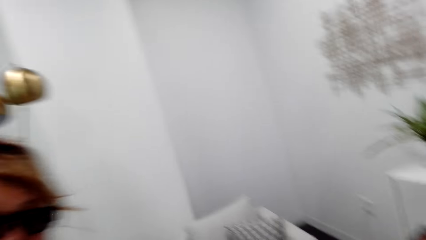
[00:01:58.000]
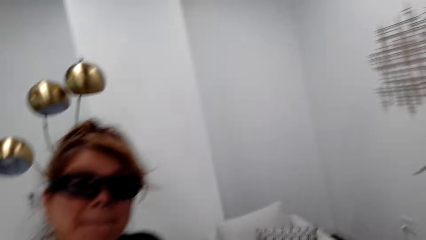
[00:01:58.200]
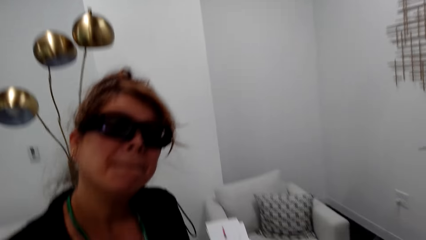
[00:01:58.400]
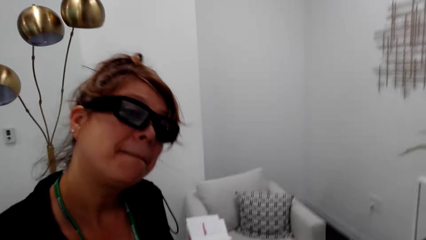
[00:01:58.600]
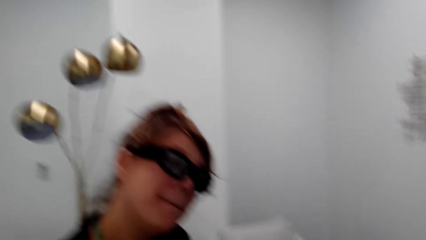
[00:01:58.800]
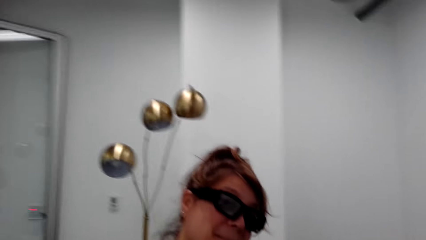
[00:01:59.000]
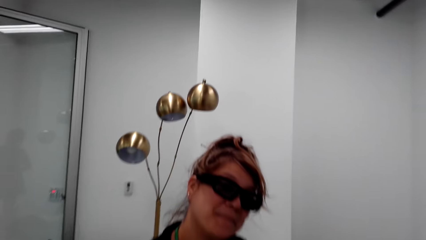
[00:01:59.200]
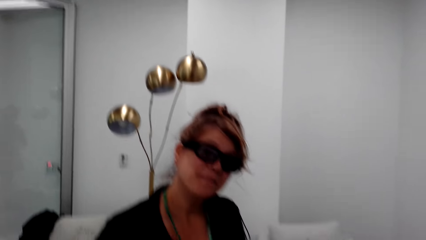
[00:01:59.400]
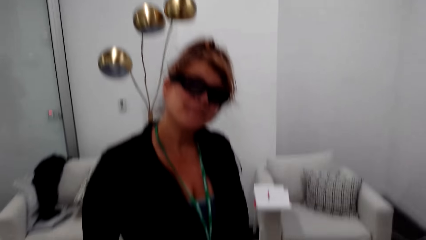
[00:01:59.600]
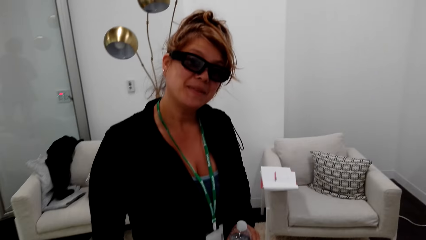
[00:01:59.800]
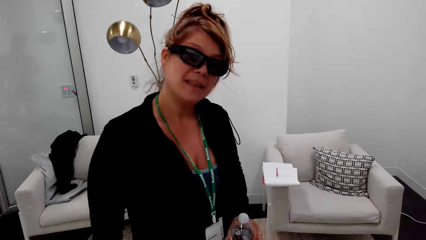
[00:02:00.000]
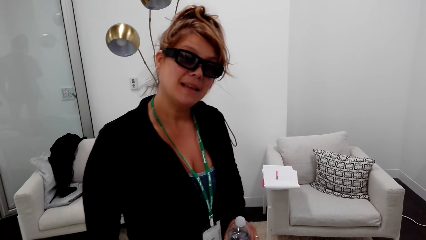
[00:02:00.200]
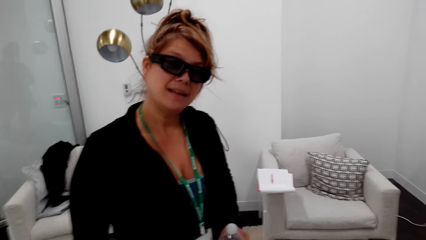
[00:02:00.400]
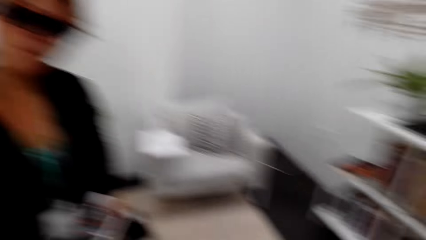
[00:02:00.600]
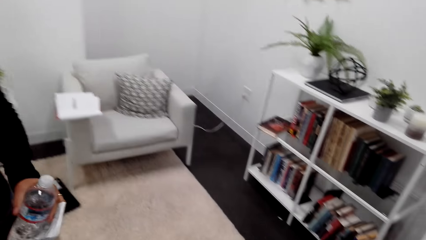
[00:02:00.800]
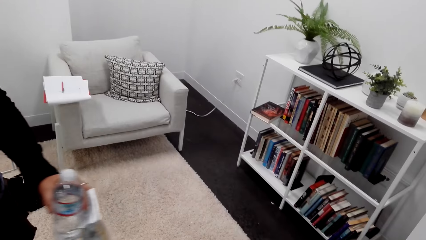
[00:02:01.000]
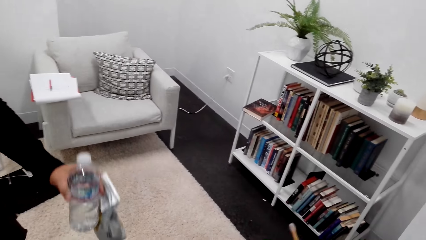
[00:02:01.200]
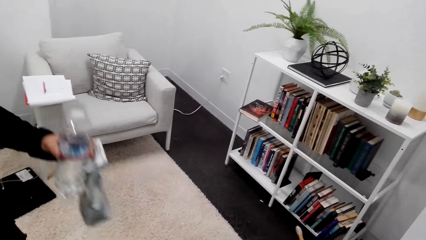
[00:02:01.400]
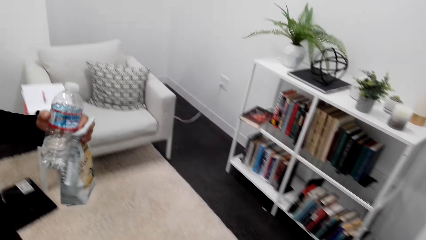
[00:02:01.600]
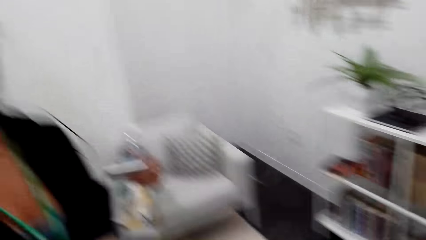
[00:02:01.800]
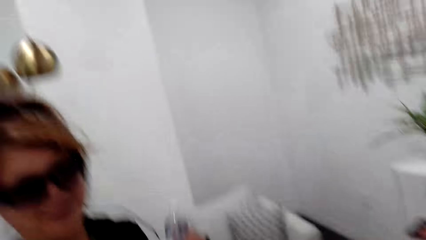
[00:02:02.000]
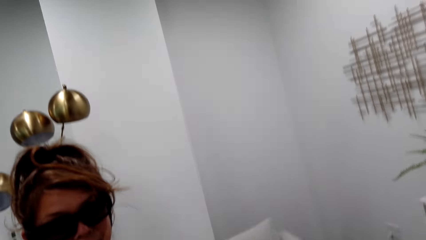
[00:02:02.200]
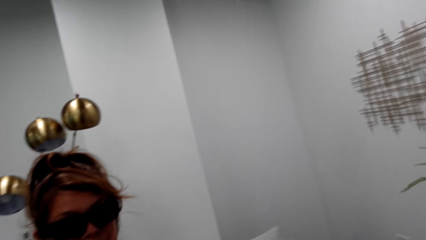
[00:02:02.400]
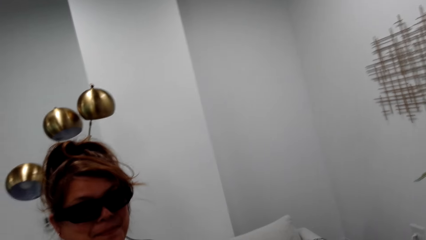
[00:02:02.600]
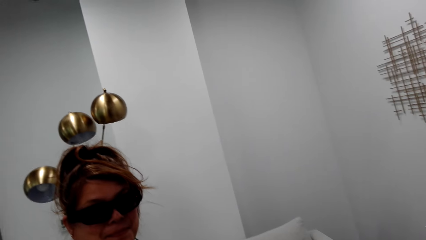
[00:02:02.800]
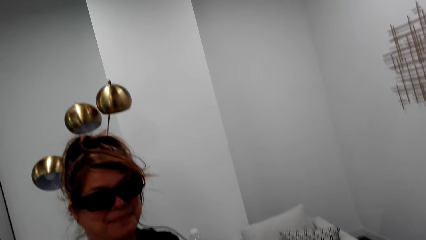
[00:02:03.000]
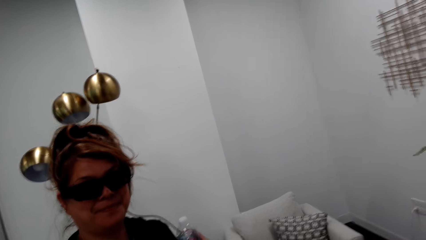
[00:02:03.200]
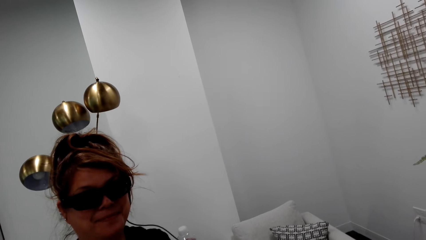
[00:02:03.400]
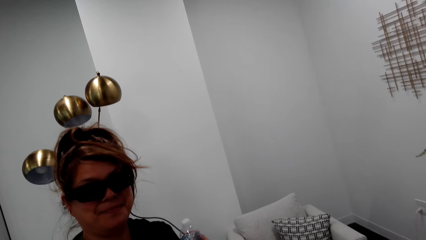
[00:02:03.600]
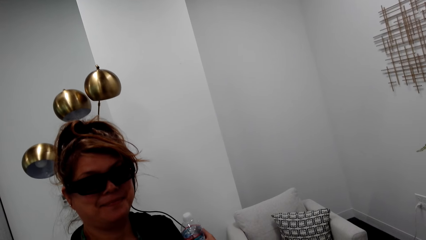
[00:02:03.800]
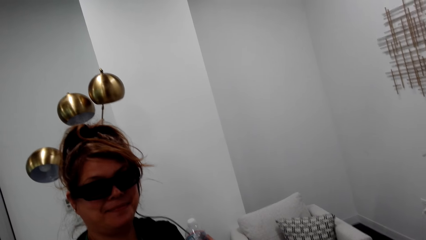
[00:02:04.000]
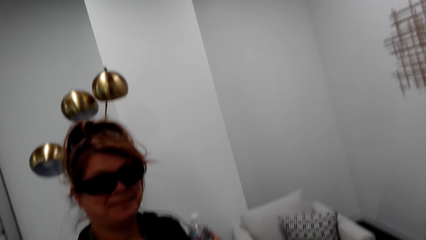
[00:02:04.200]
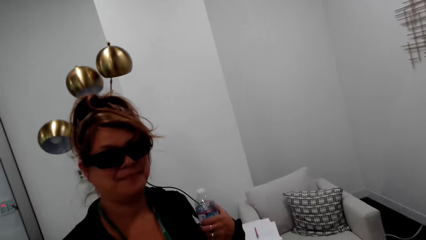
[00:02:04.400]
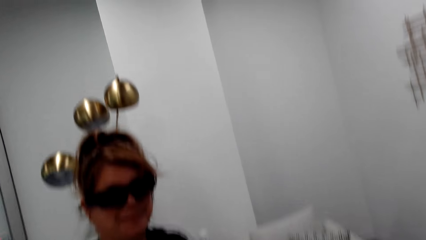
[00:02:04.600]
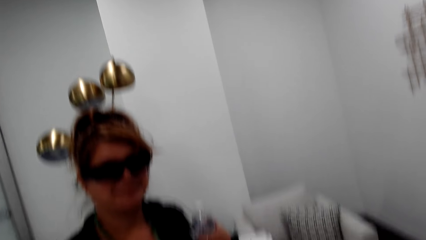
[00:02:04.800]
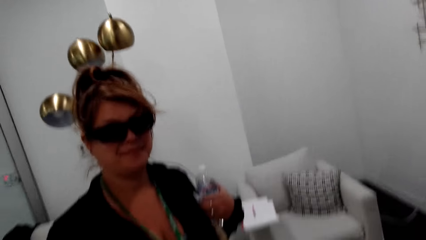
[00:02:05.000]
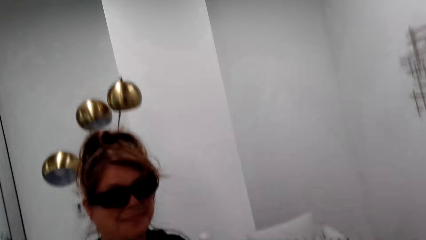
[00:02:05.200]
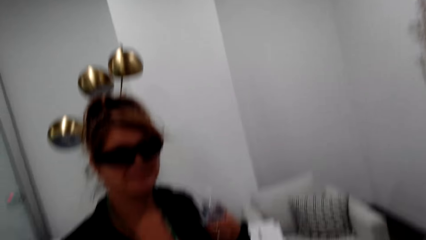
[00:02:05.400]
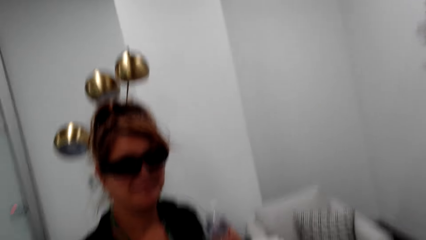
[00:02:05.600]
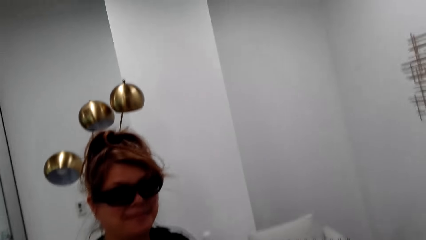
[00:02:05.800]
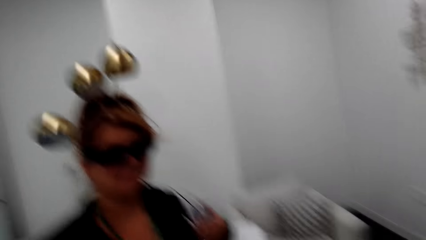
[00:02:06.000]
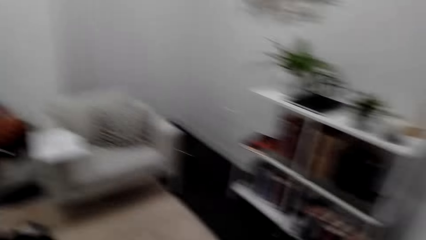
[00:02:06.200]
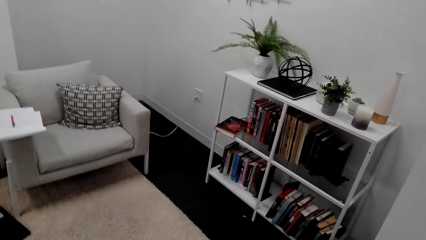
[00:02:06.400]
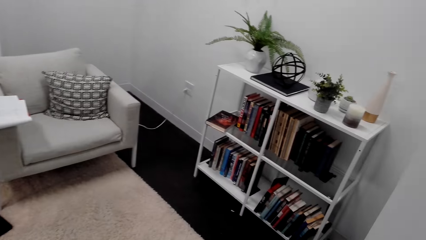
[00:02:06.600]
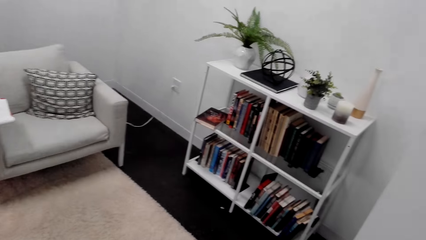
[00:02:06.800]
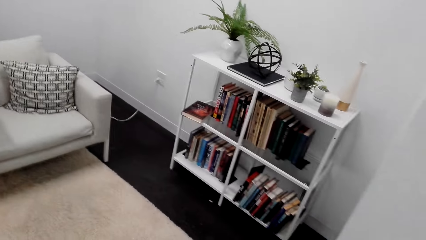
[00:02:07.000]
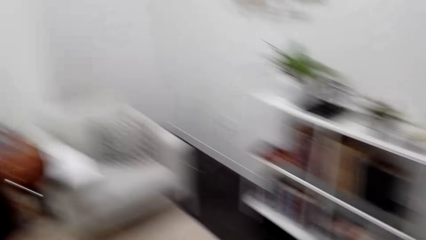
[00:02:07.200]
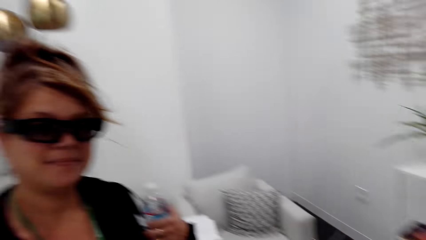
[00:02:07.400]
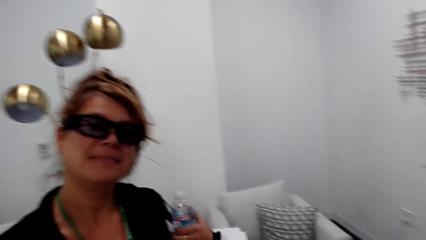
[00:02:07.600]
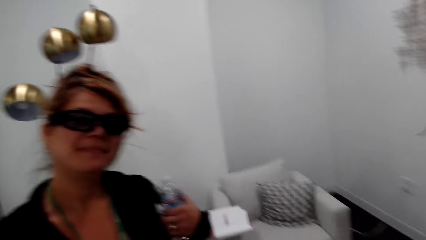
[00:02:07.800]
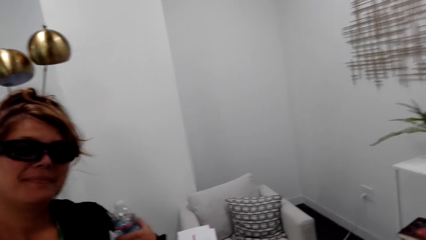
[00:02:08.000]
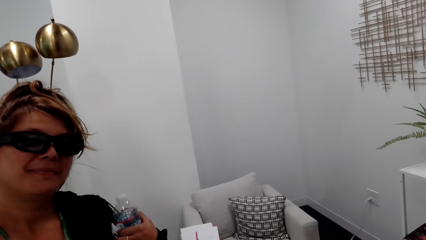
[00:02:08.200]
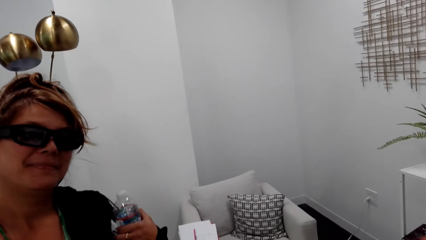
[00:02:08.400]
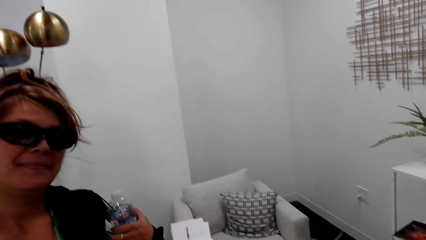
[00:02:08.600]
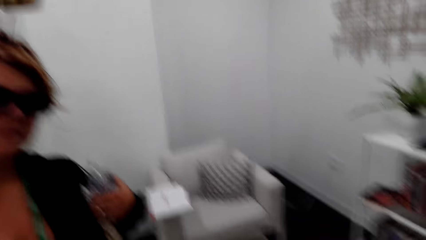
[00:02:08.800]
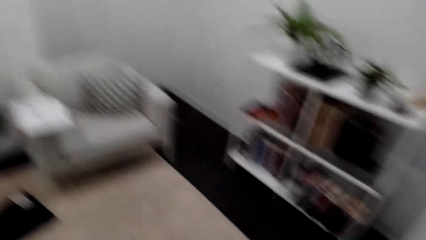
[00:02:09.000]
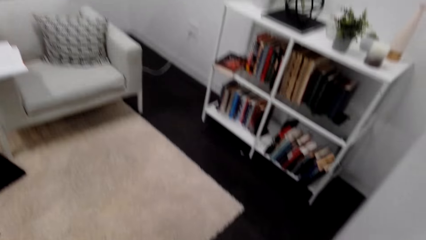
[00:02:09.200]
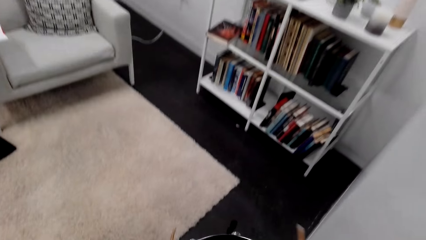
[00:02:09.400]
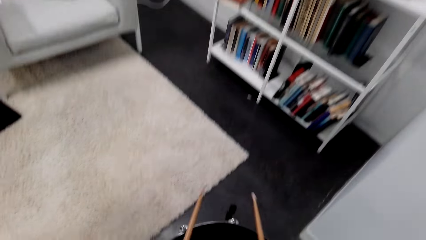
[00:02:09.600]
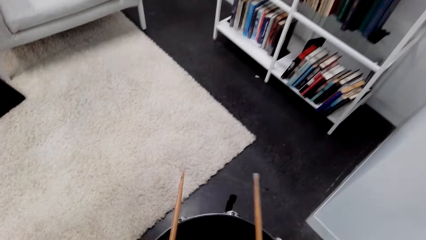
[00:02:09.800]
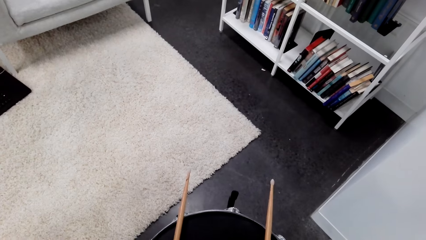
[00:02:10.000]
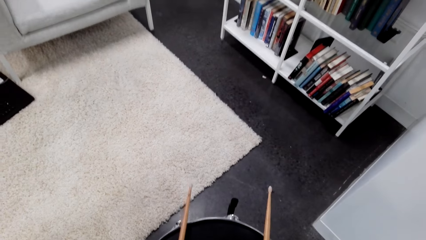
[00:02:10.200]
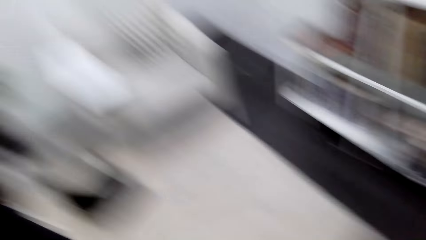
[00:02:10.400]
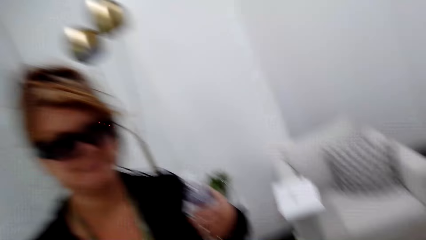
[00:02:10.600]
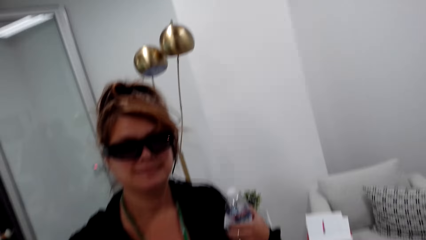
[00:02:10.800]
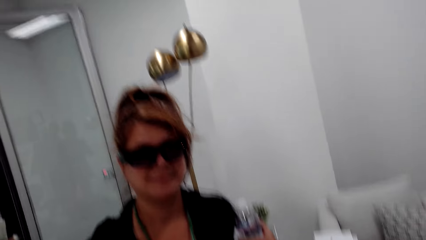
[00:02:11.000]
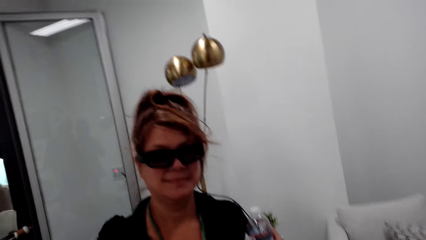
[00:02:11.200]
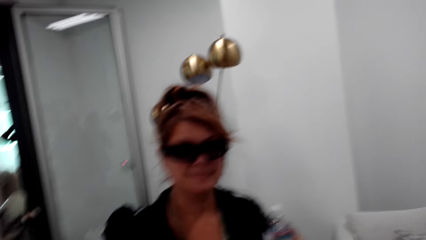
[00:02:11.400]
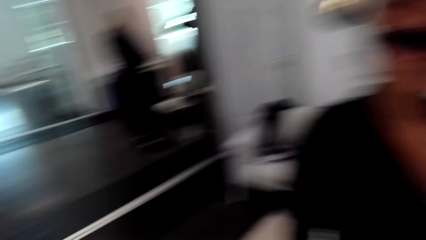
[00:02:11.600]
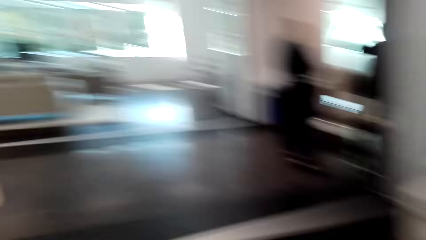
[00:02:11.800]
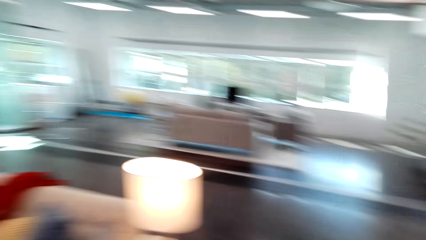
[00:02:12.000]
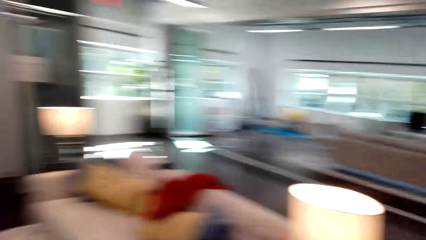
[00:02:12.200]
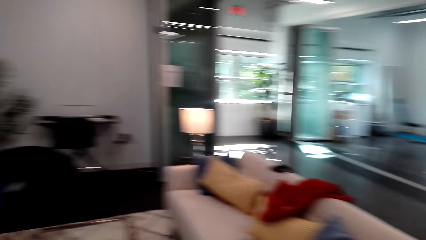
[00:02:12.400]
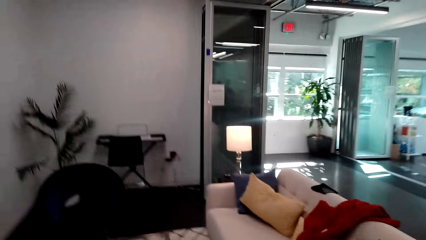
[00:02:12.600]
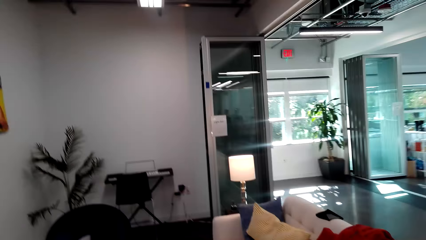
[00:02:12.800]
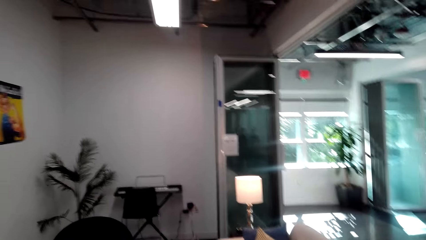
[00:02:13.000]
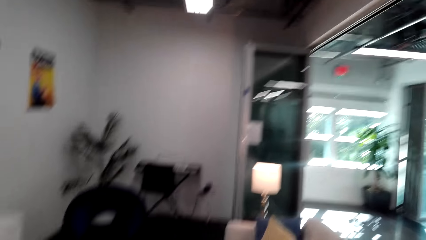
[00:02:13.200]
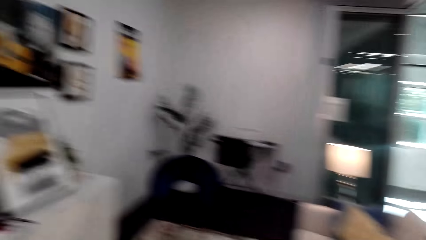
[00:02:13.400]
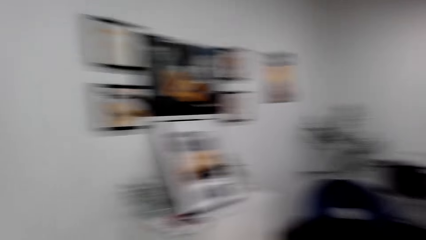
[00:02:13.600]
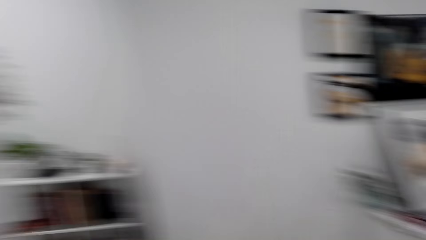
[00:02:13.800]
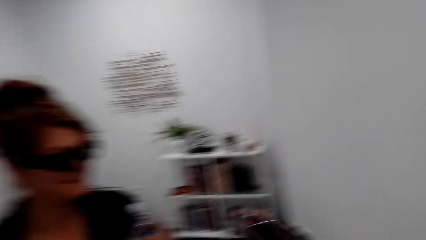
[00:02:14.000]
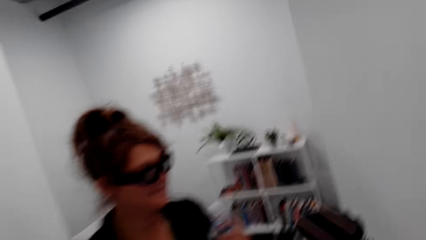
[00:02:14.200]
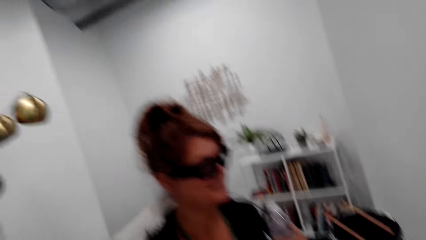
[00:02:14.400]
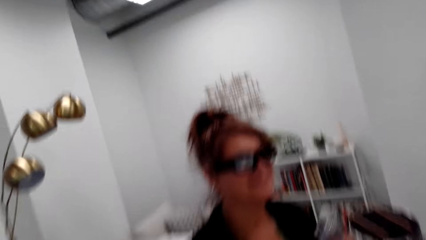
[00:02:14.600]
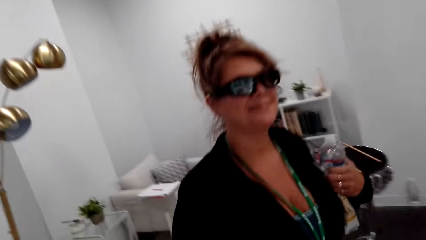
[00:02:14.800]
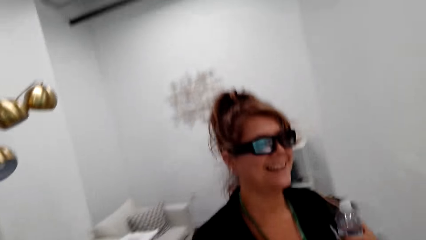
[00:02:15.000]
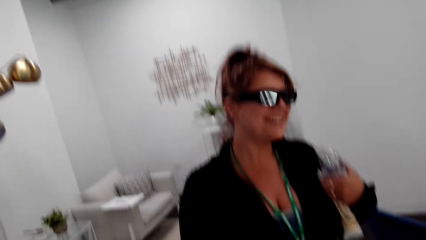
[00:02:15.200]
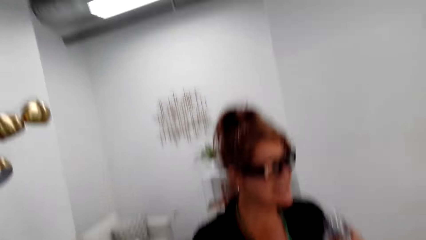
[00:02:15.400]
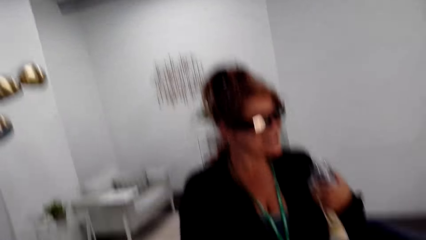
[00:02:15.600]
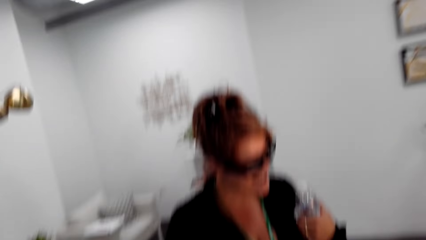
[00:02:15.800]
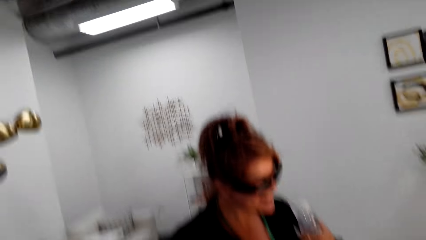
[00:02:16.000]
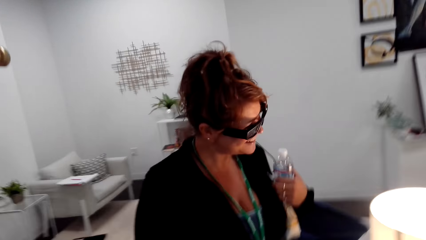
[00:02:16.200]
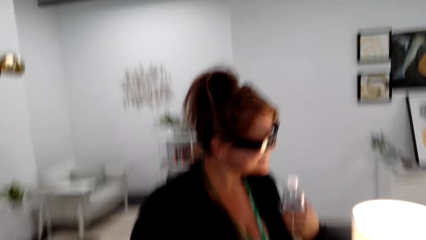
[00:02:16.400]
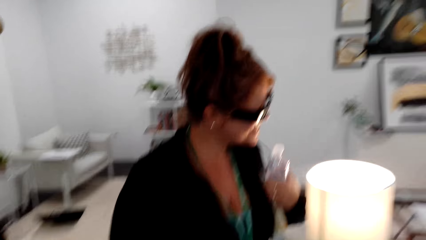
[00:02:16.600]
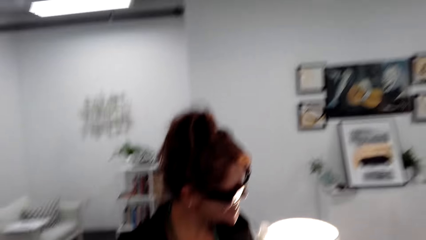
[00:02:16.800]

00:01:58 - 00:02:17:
A person moves around. The person moves the left hand up. The camera wearer looks around. The person stares. The camera wearer looks around. They touch the sticks. They look around. The person walks around.
